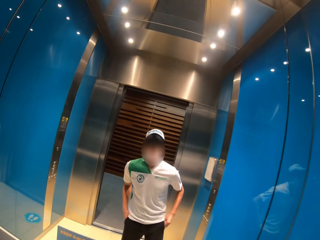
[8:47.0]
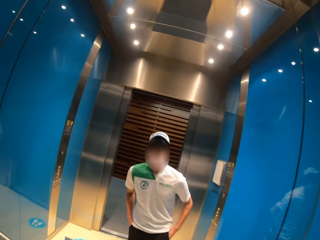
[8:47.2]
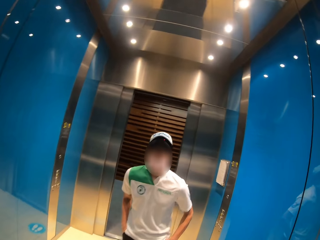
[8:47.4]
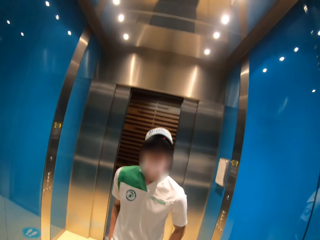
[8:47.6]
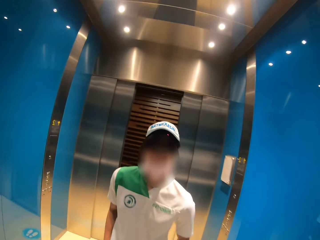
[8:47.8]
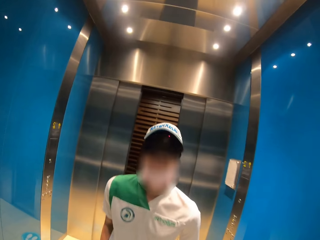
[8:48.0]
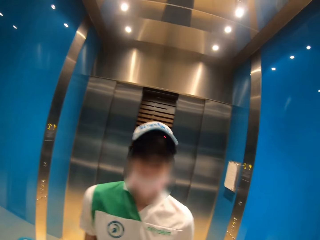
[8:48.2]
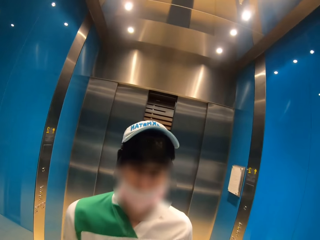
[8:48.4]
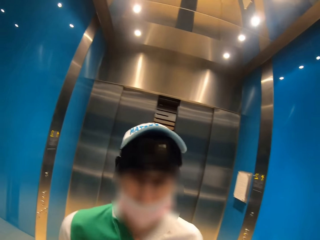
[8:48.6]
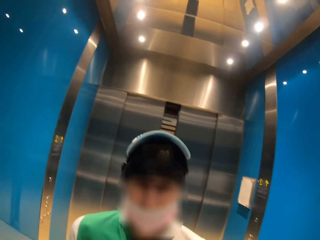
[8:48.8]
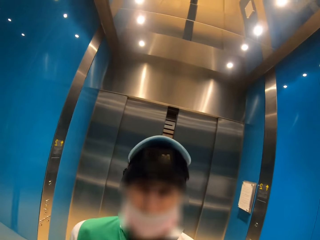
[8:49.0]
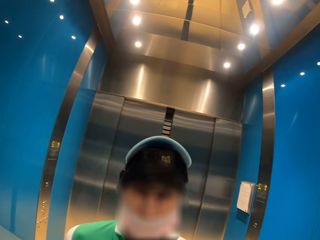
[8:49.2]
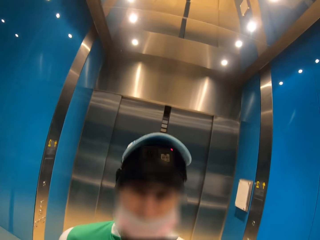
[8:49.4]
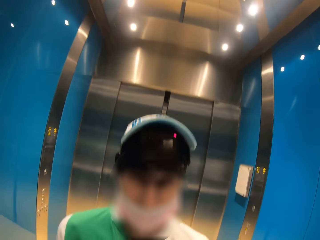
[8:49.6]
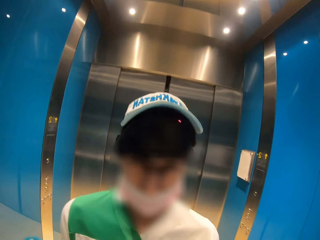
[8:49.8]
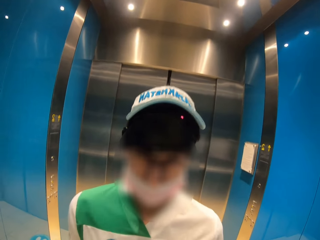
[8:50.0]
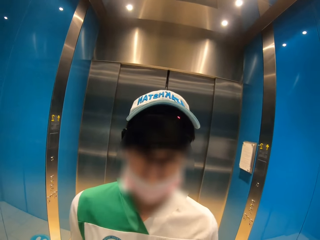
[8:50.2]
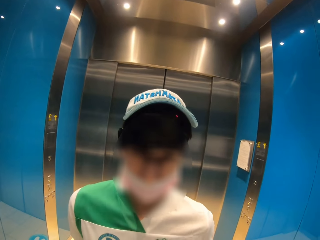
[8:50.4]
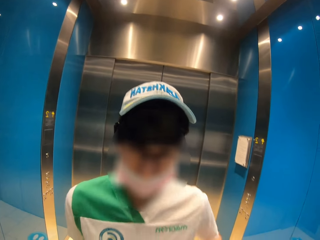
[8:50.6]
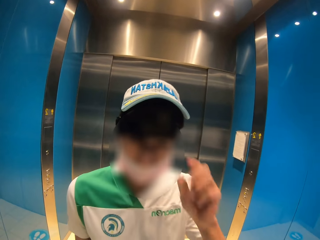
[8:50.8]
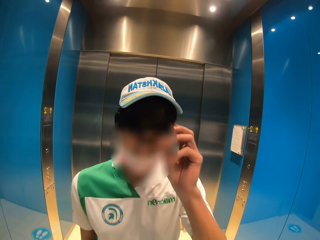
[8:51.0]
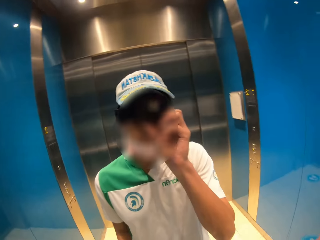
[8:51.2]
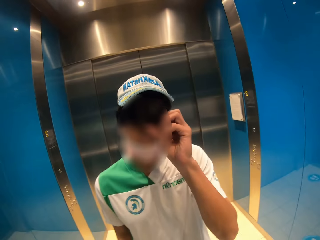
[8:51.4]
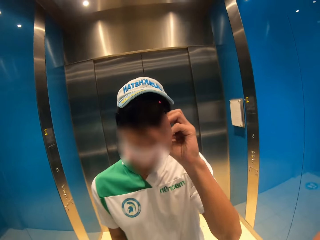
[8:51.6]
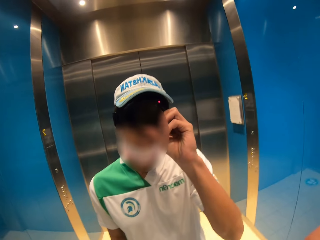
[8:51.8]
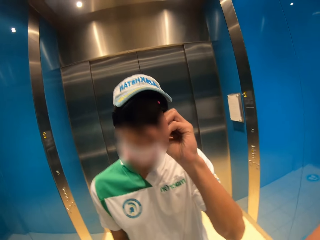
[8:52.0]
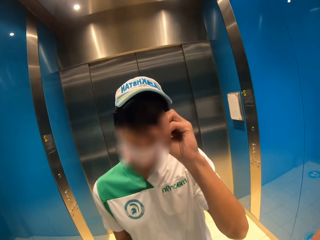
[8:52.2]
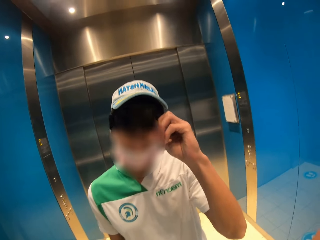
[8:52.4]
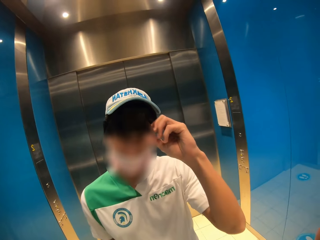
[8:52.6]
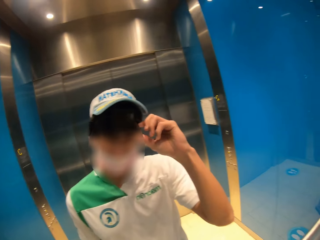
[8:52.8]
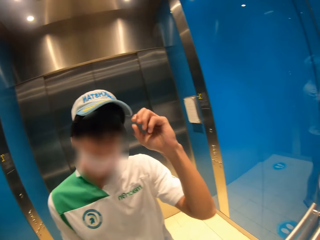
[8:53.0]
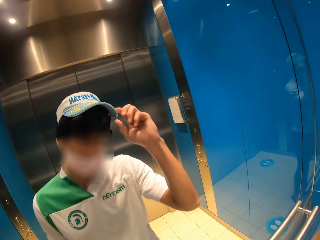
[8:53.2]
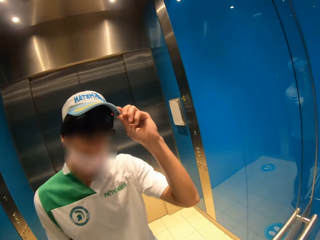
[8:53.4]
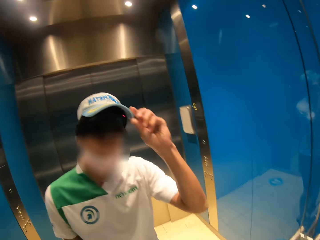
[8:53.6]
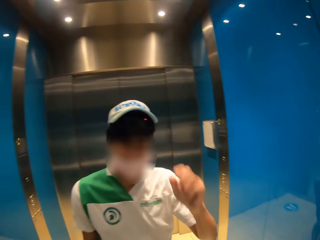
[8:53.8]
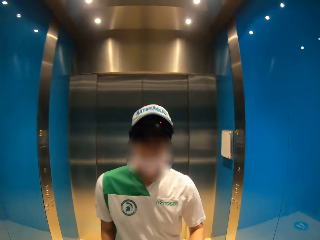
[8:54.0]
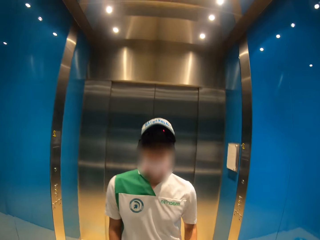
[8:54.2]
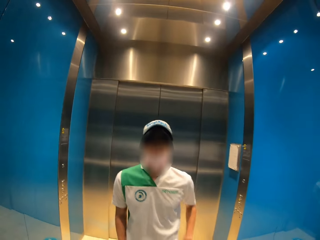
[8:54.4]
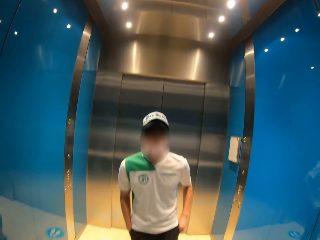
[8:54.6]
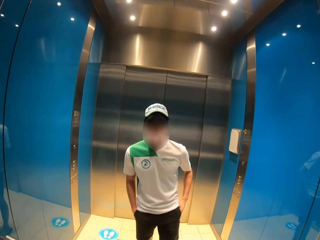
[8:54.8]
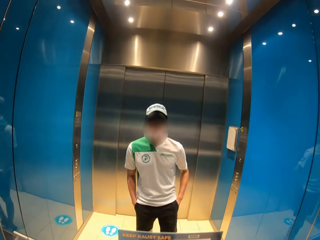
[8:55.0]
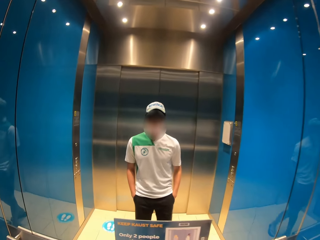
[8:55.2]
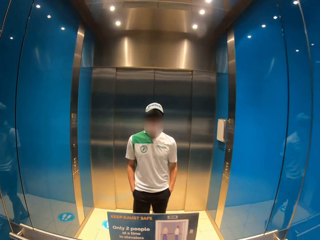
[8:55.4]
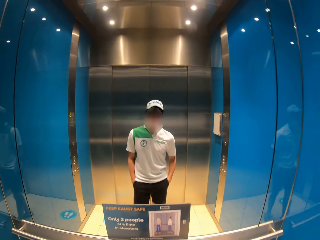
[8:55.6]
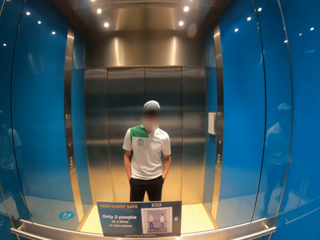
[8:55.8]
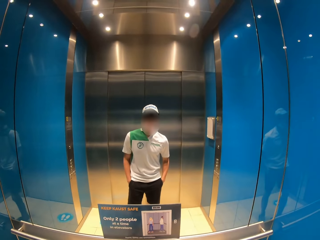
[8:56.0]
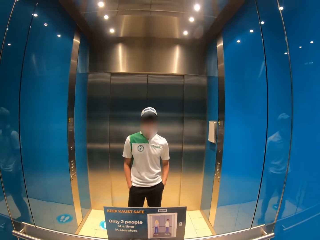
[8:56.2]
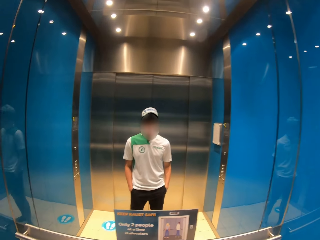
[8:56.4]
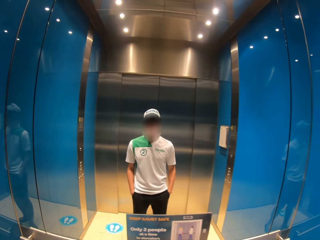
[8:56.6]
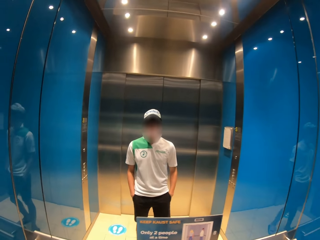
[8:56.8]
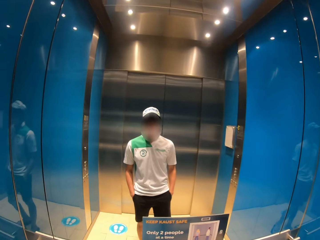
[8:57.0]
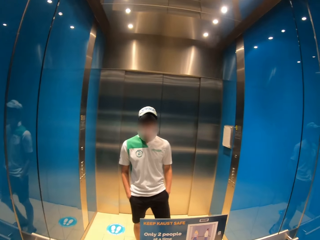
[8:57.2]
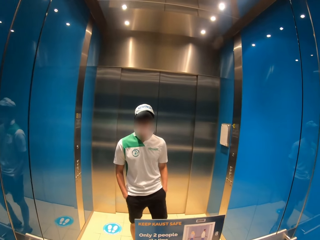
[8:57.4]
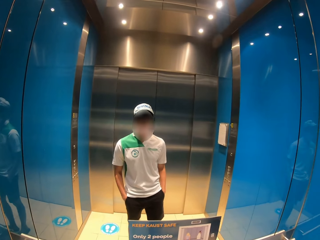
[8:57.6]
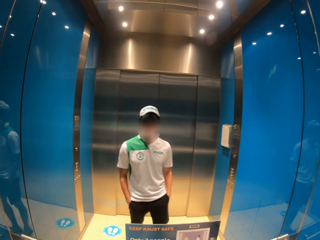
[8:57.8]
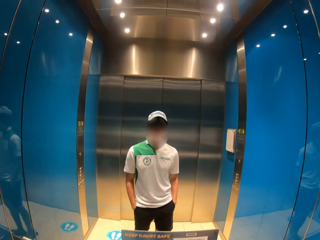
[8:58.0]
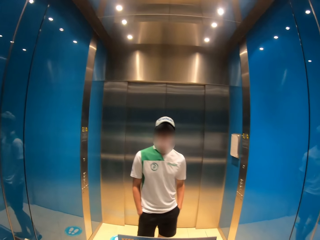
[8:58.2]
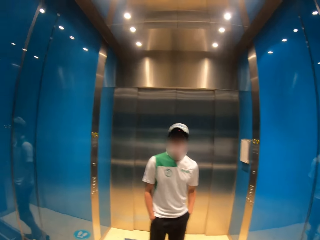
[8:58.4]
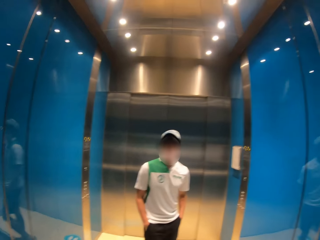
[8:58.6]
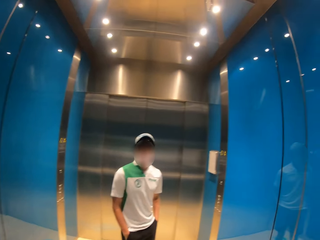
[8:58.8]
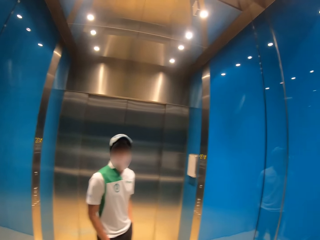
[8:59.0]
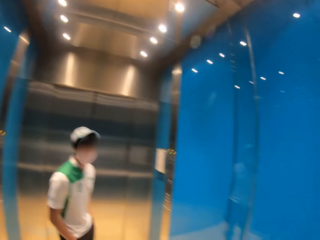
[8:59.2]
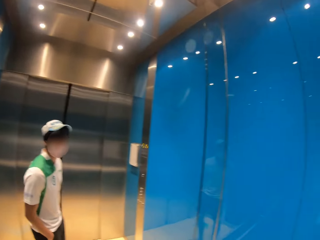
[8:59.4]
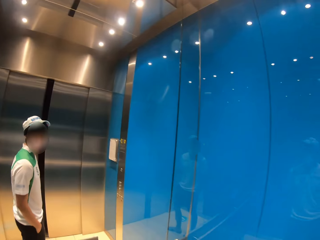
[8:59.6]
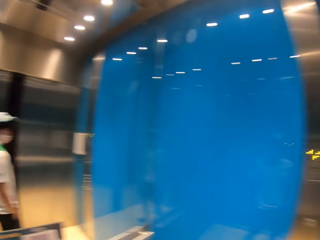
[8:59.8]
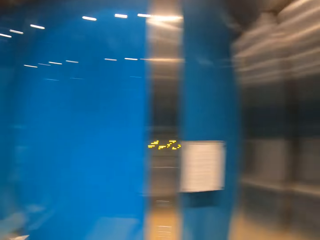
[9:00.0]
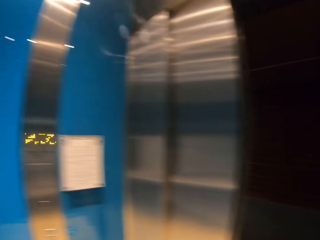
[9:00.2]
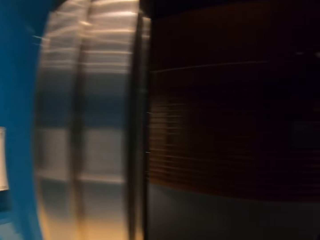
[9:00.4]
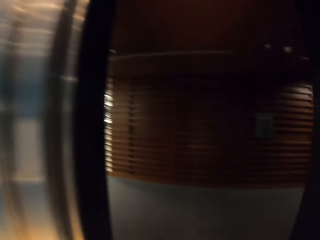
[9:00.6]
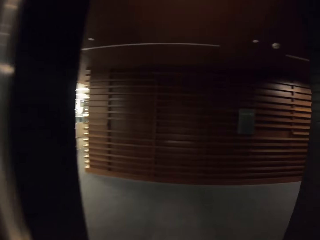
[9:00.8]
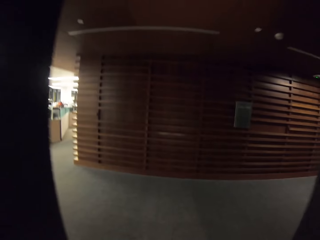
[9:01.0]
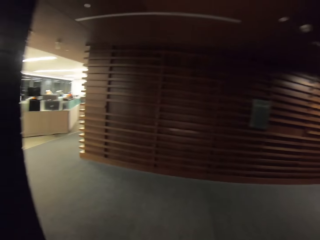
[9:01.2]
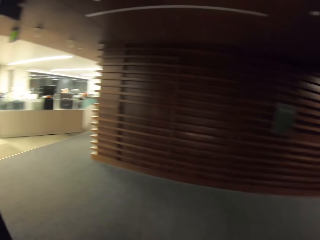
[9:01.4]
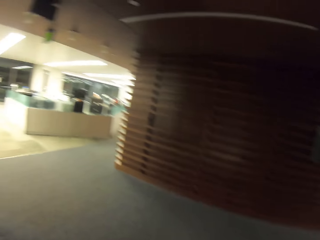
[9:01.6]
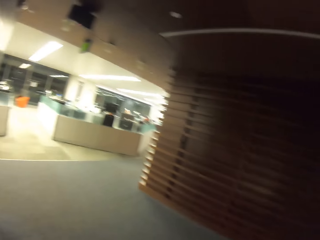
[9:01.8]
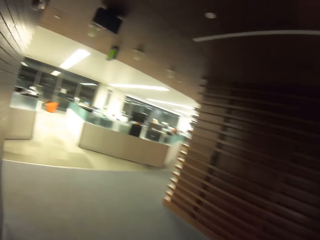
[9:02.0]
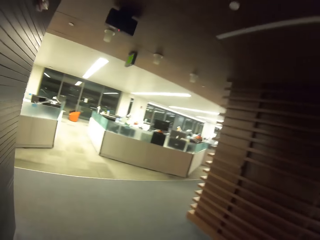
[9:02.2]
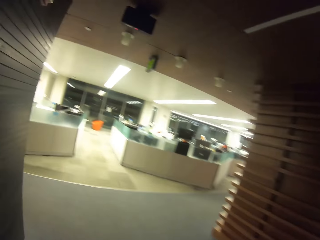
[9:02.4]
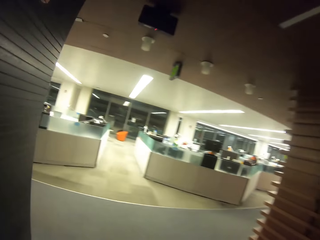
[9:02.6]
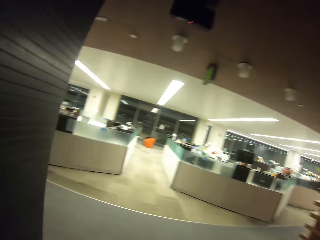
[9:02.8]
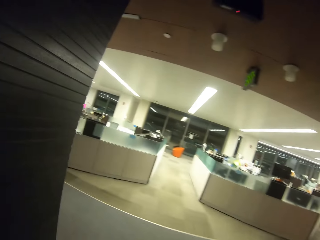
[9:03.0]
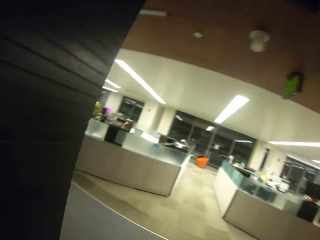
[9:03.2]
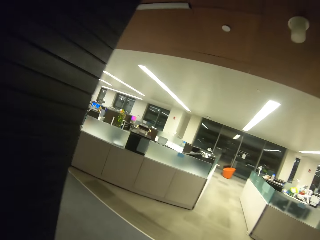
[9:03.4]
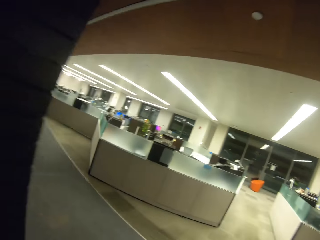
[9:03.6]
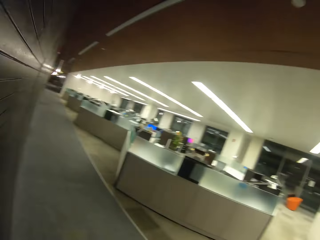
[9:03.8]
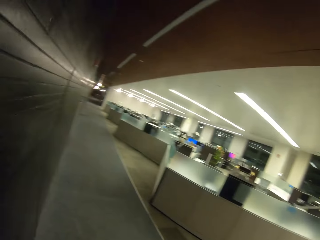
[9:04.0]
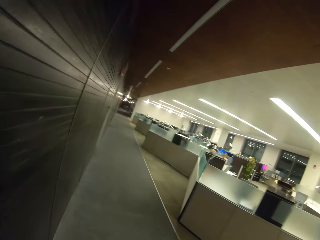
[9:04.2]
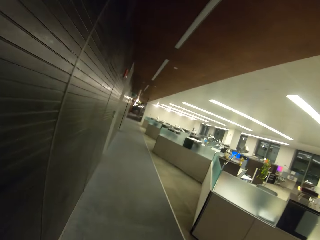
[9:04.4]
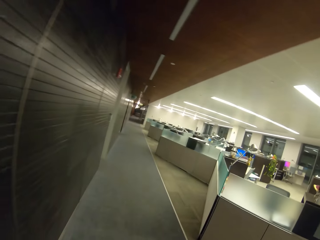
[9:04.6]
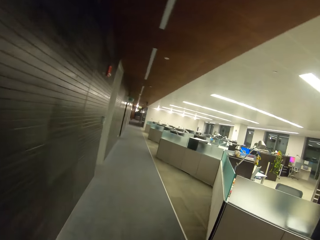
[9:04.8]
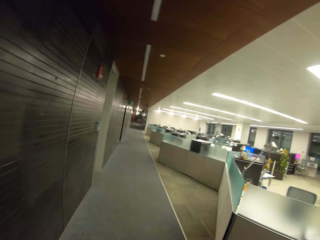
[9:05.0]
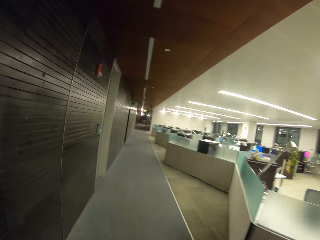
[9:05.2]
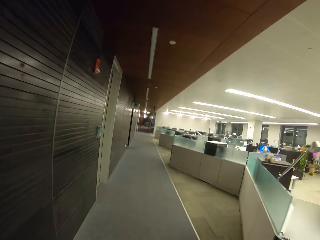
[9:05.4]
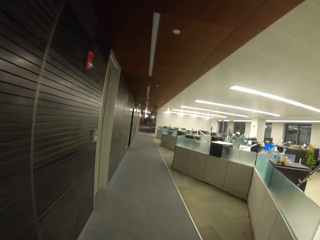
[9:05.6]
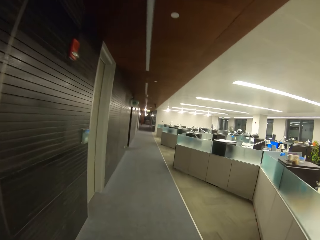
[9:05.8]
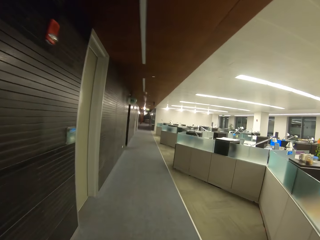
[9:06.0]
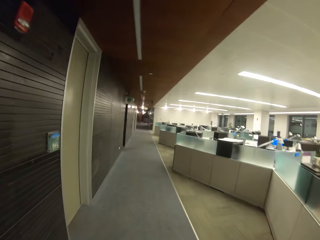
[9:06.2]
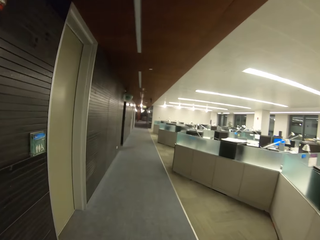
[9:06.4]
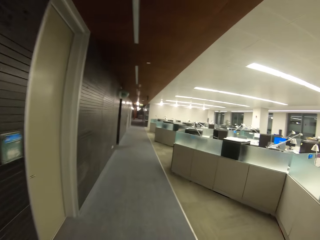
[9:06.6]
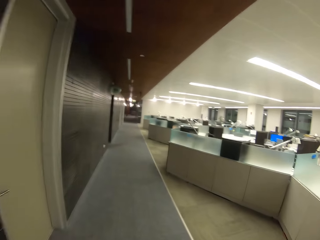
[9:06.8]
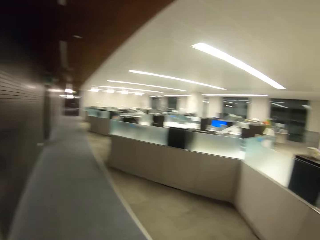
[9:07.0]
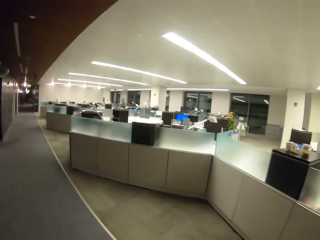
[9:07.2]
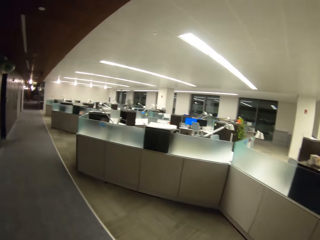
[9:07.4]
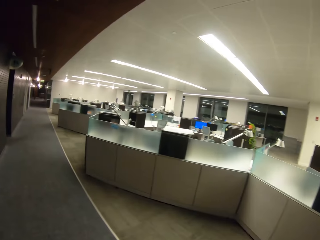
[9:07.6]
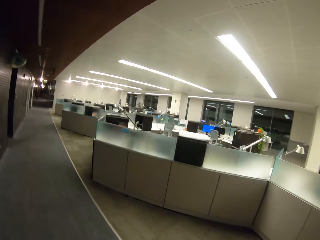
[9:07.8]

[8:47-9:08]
The camera wearer looks at himself in the mirror. He adjusts the camera. He walks out of the lift. He walks around.
